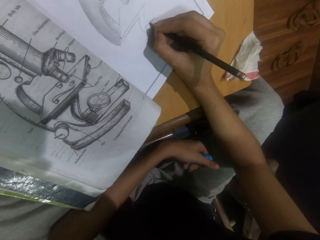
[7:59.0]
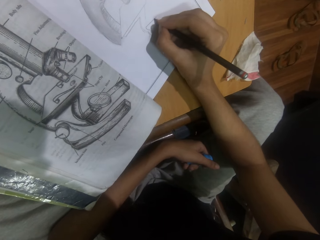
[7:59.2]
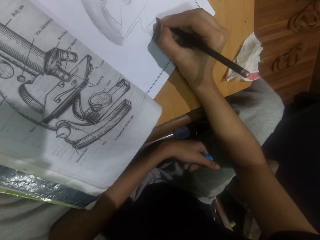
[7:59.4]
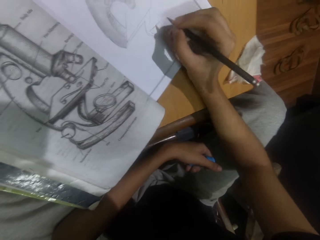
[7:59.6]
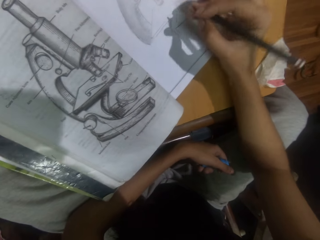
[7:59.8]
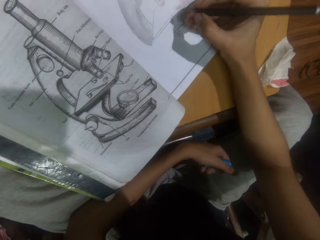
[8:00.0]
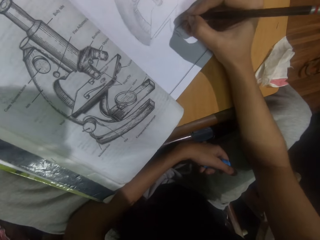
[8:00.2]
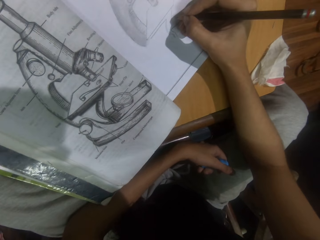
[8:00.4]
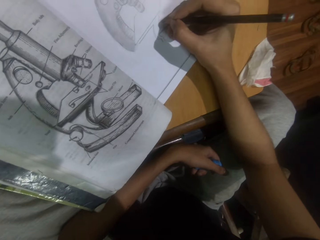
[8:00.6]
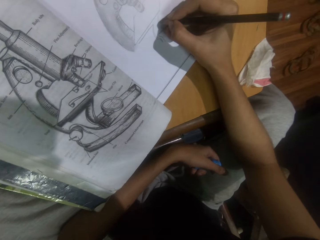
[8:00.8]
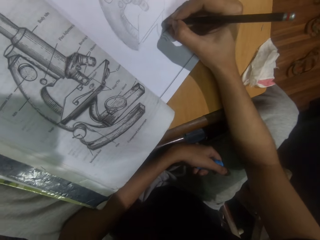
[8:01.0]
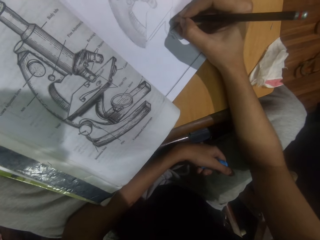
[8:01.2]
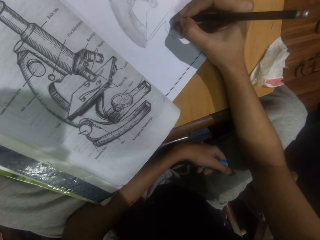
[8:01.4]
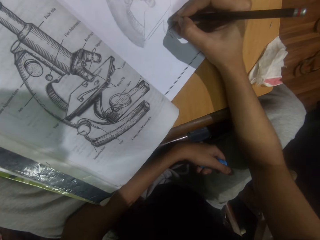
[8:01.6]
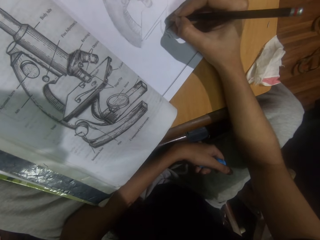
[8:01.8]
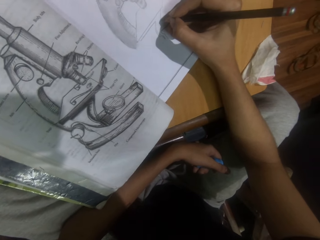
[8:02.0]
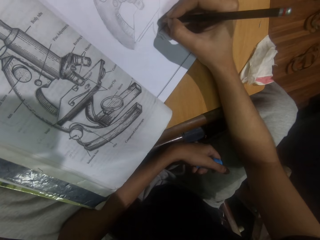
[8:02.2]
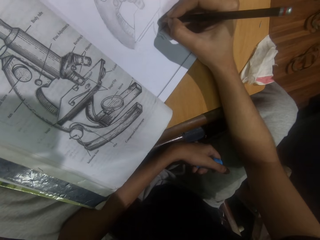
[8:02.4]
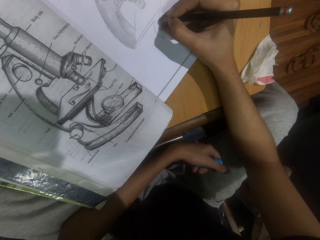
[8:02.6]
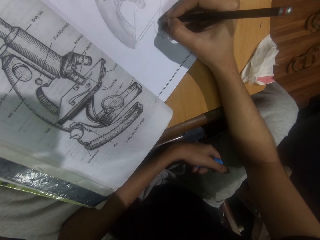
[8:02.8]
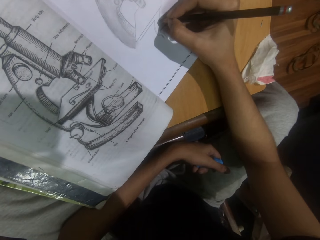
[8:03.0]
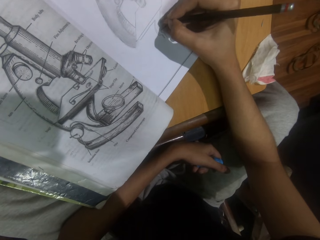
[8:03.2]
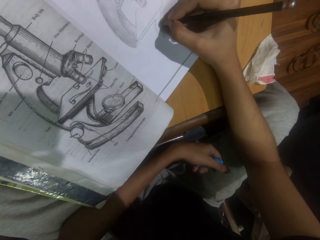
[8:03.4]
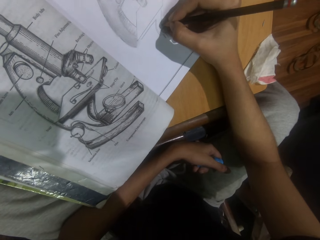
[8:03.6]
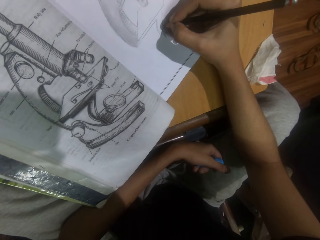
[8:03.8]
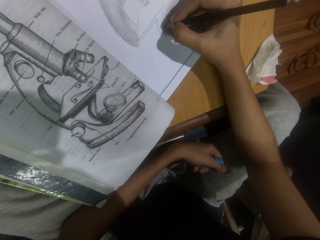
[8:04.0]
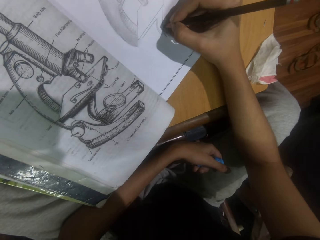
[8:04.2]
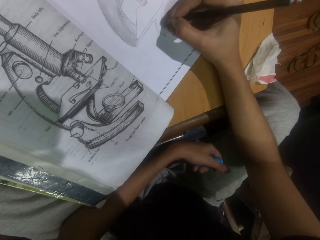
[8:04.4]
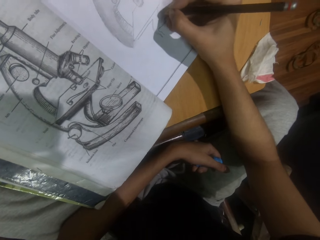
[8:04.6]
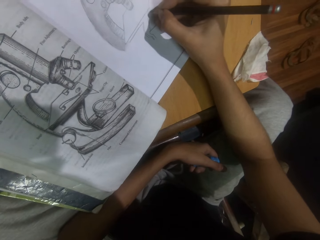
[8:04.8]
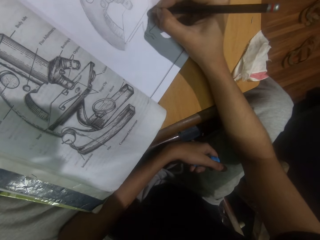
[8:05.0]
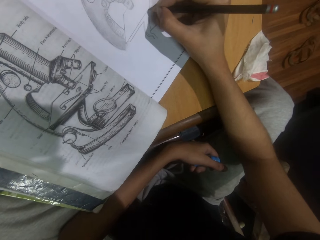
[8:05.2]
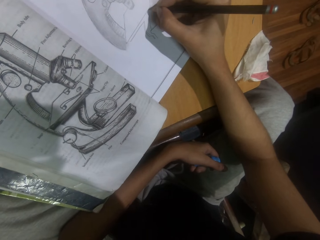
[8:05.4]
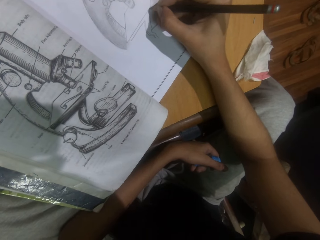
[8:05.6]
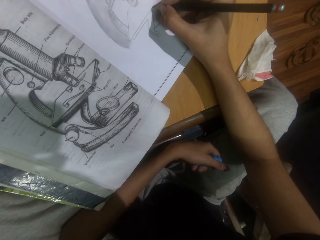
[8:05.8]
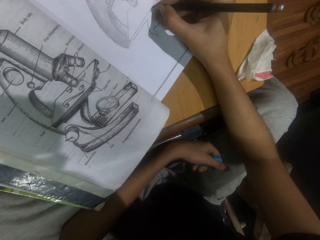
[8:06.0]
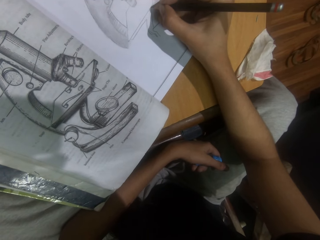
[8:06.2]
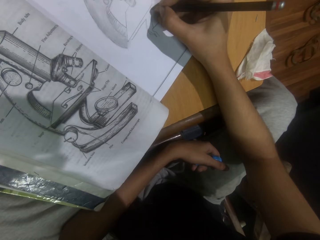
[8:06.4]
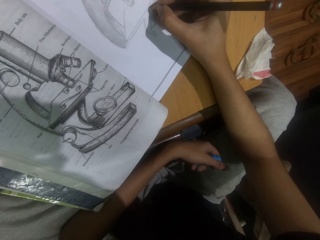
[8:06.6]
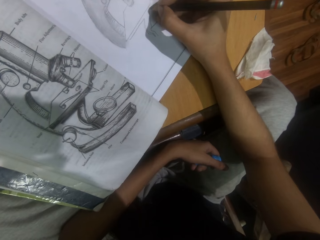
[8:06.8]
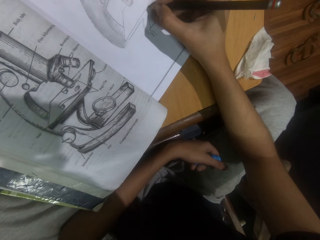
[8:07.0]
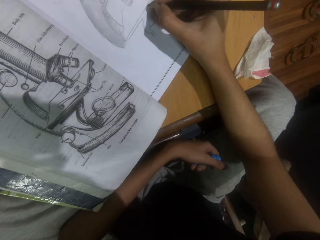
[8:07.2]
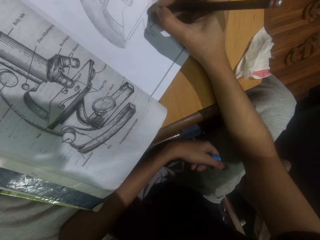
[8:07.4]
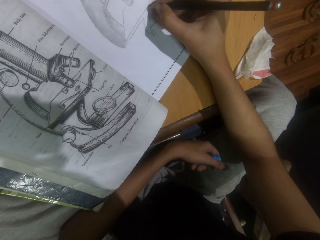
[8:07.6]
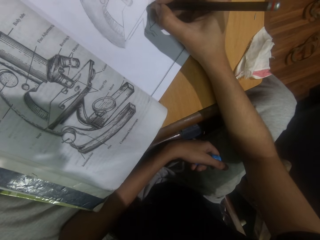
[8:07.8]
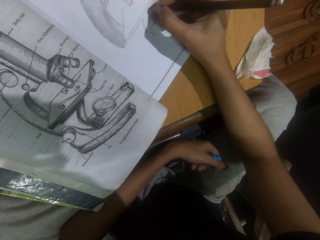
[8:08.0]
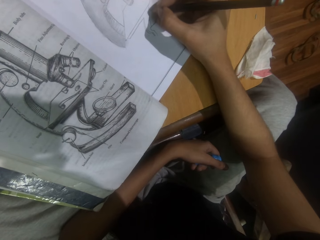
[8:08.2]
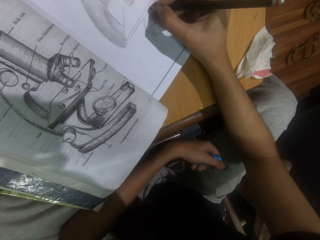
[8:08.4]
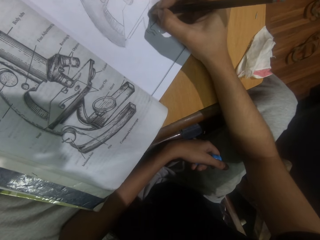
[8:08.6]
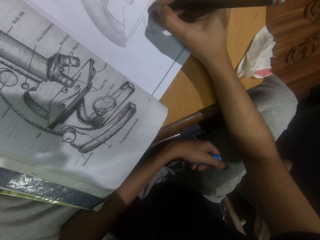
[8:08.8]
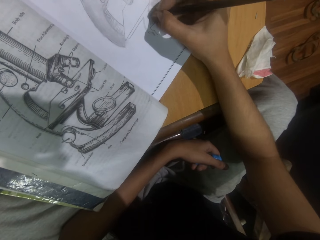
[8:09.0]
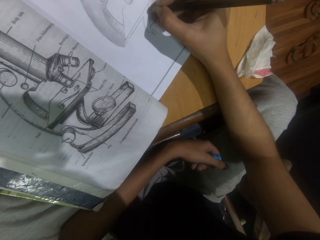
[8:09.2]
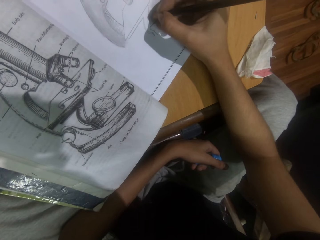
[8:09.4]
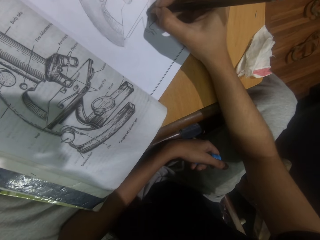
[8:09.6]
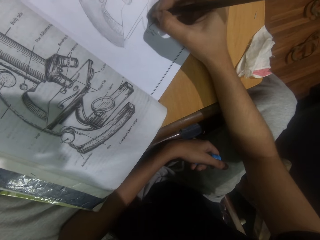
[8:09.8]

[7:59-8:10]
The camera wearer turns a hand. They draw with a pencil.

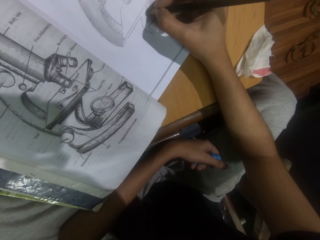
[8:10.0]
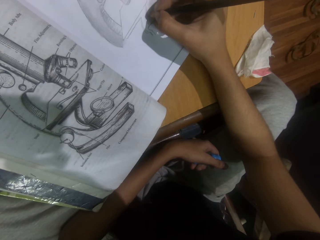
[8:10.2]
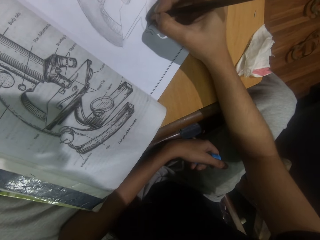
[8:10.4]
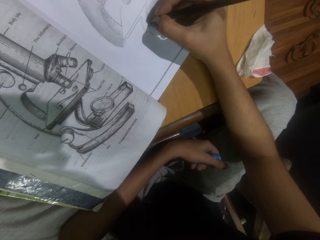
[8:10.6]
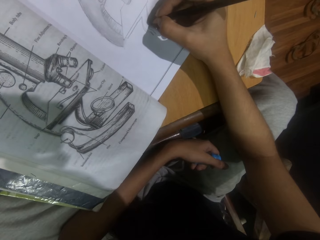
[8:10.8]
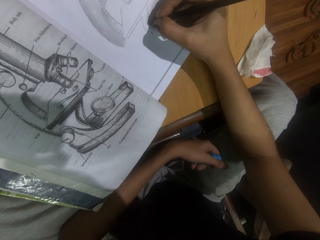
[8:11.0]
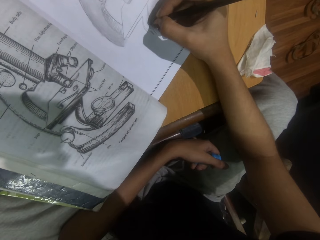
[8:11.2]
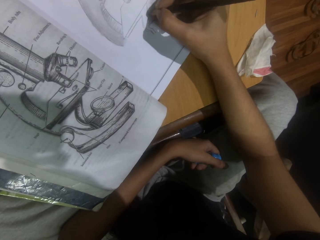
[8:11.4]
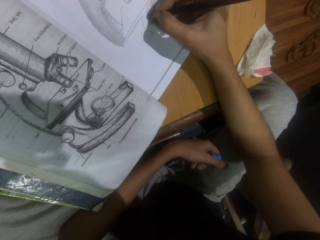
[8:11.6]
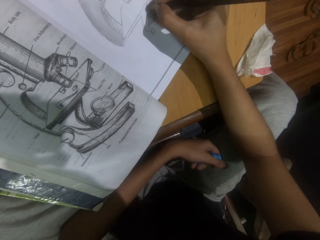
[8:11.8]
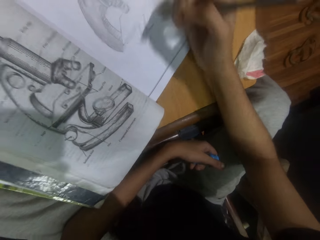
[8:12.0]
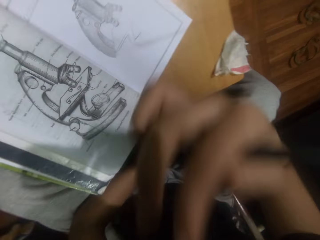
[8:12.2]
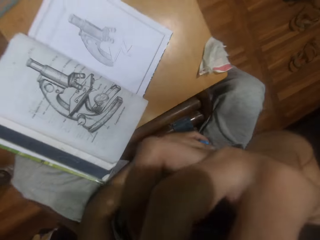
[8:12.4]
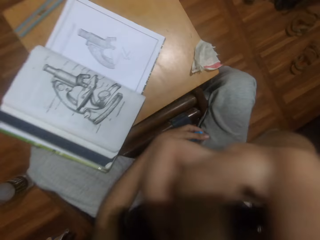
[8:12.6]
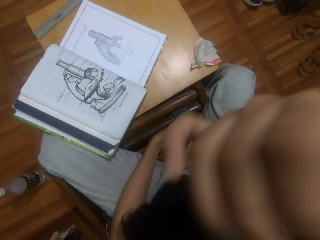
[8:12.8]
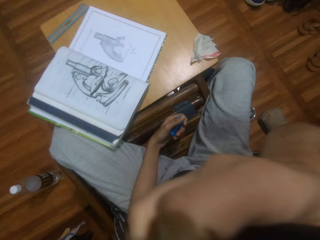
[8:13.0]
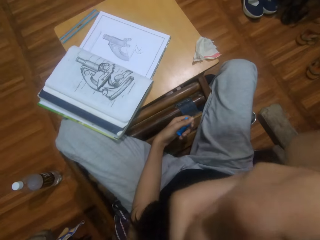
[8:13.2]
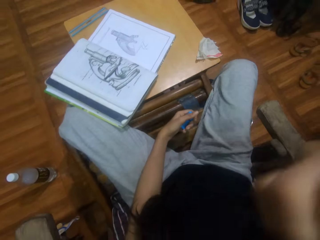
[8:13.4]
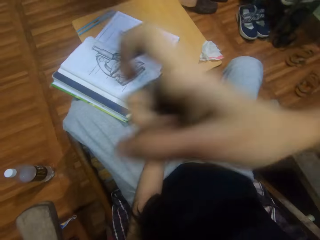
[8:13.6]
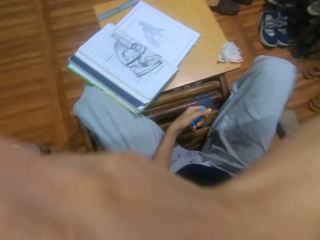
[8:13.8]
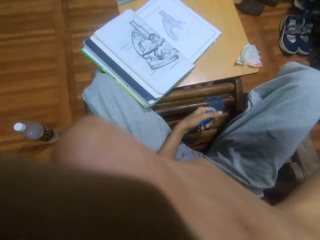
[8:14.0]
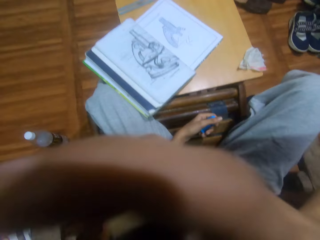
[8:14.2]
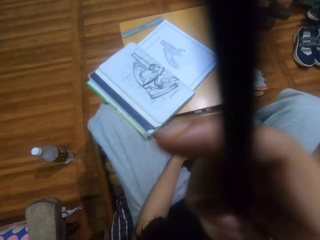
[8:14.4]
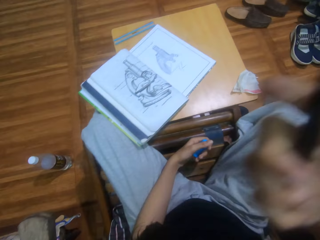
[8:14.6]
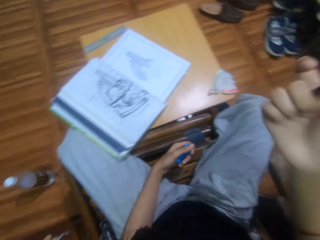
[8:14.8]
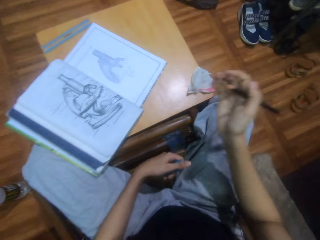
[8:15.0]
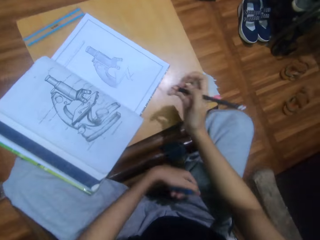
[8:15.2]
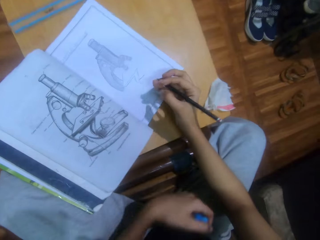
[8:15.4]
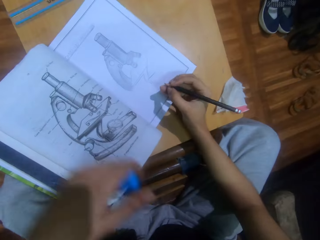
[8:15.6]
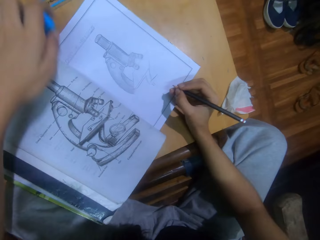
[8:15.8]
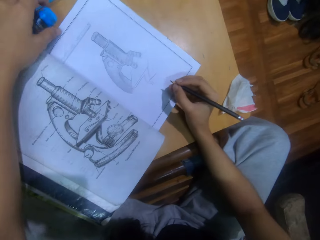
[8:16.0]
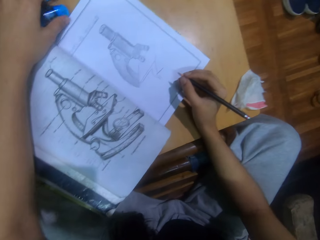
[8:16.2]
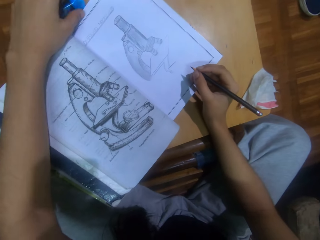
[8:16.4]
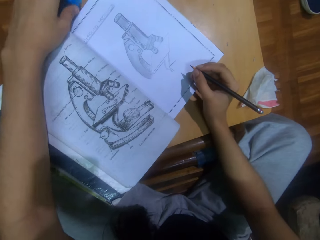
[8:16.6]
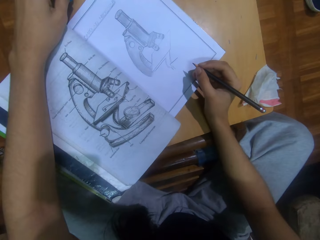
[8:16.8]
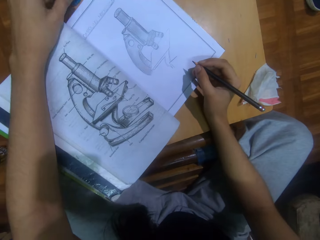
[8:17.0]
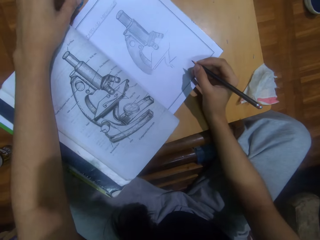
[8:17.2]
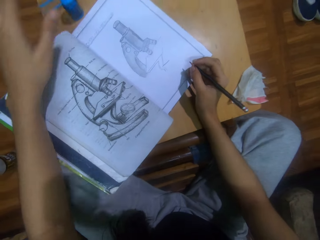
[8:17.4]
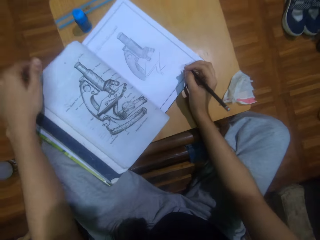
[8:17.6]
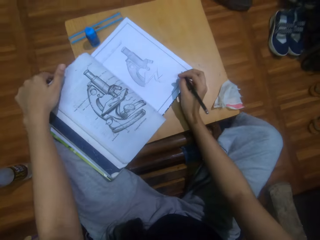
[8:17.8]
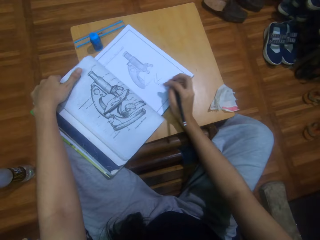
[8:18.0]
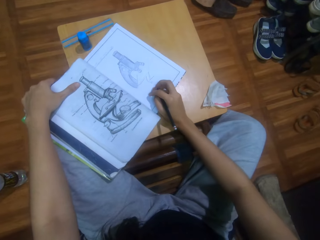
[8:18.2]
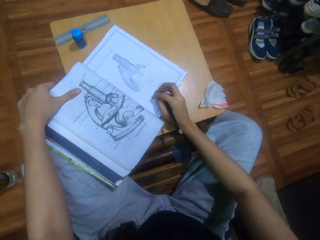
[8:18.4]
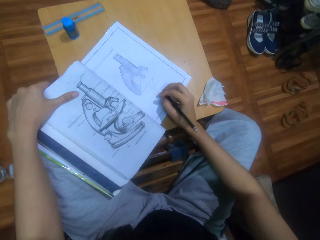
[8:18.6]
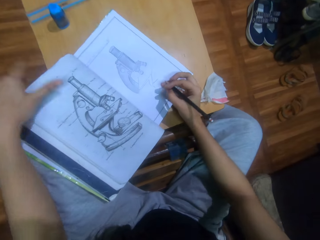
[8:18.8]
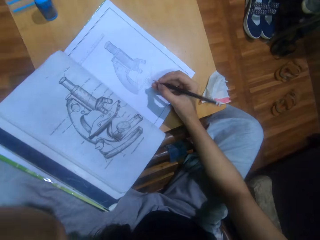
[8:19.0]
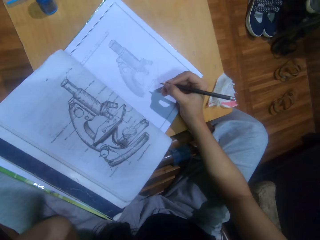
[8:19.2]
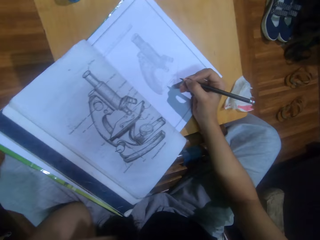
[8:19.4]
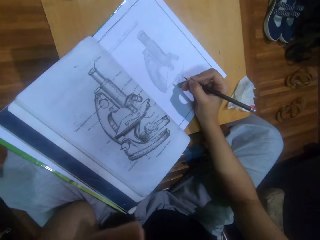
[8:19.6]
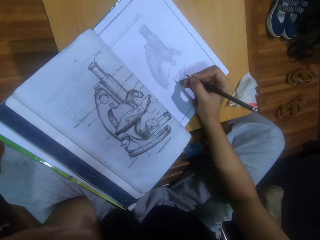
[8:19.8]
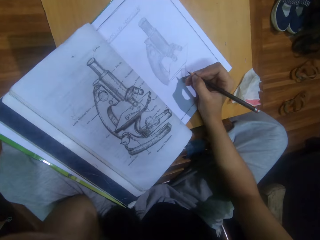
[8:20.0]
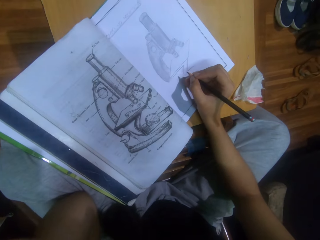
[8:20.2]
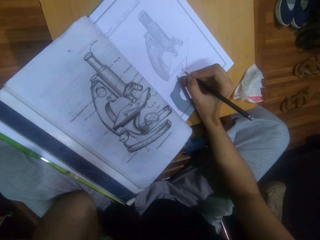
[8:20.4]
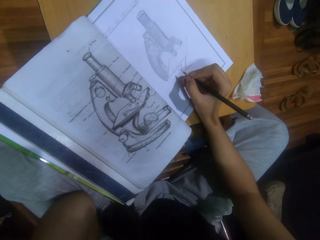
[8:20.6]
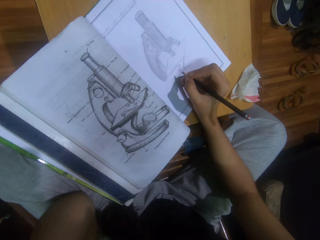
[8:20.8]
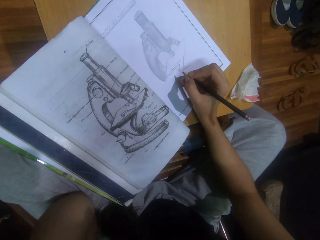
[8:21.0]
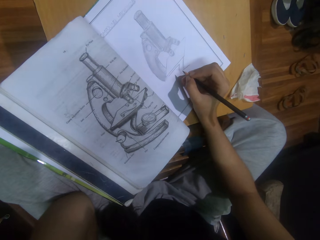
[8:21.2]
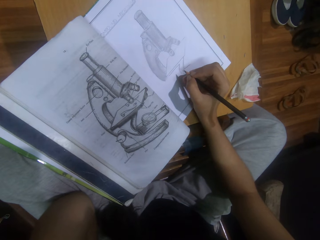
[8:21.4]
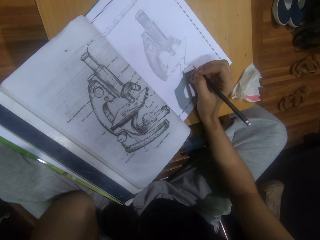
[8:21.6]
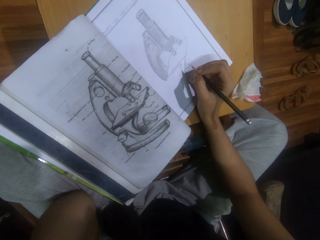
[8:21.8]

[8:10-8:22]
The camera wearer raises his right hand to his face. He touches his face. He adjusts a camera on his forehead. He moves a hand. He lowers his right hand. He places a hand on a book. He places a rubber with his left hand from the stool table. He pulls the book. He adjusts a drawing book on a table stool. He touches his face with his left hand.
